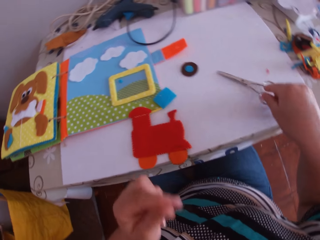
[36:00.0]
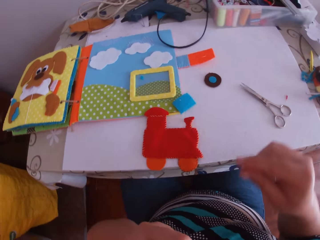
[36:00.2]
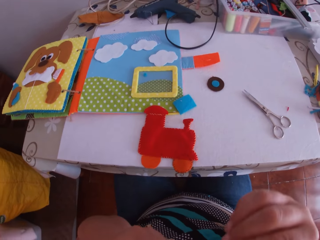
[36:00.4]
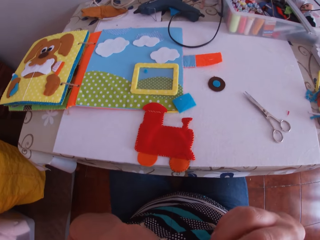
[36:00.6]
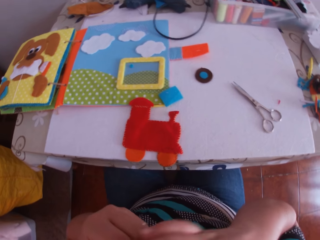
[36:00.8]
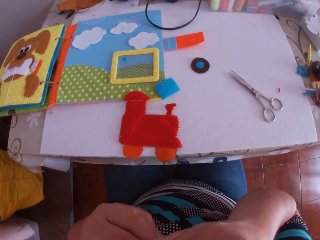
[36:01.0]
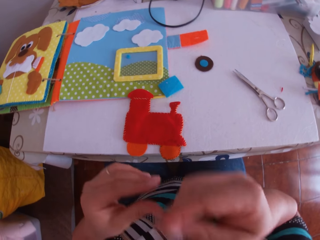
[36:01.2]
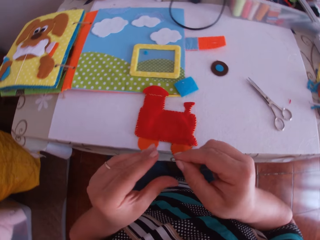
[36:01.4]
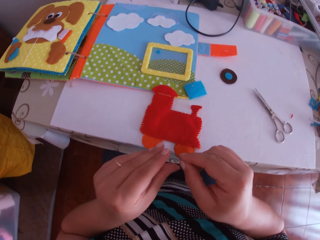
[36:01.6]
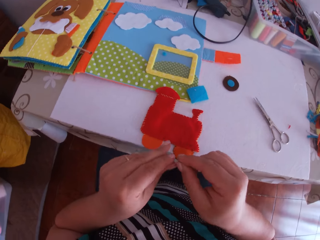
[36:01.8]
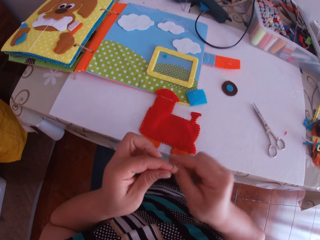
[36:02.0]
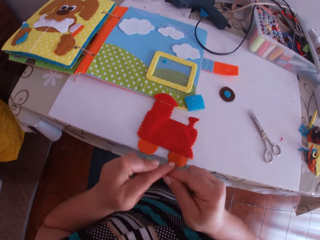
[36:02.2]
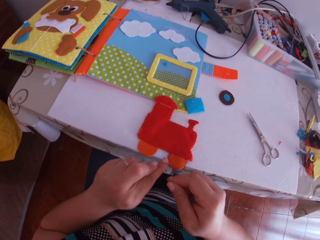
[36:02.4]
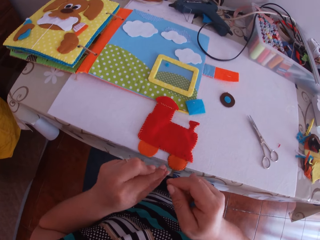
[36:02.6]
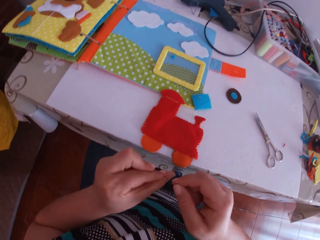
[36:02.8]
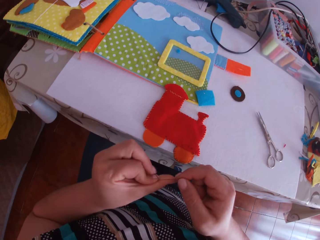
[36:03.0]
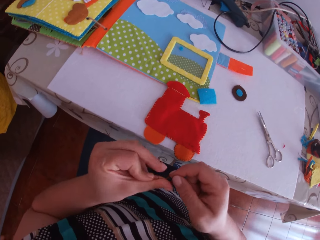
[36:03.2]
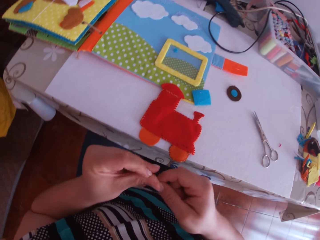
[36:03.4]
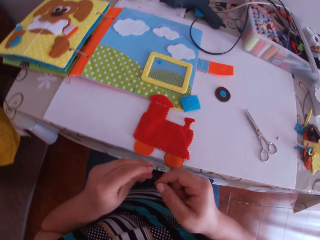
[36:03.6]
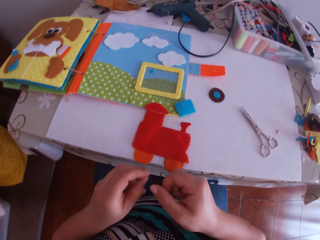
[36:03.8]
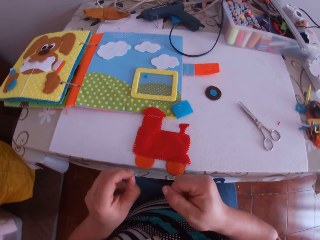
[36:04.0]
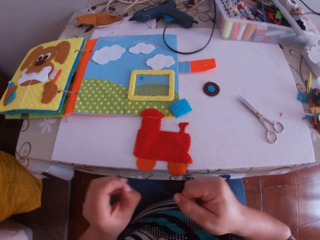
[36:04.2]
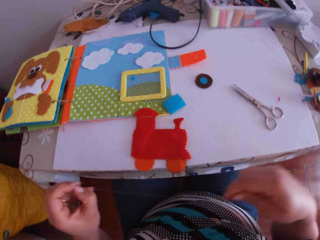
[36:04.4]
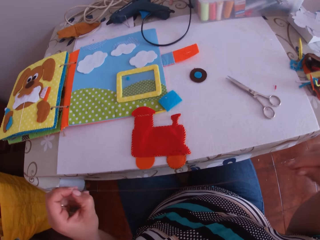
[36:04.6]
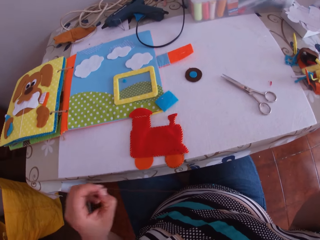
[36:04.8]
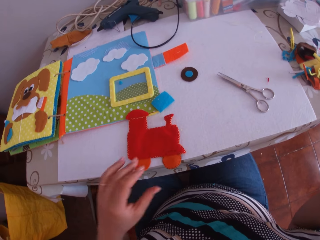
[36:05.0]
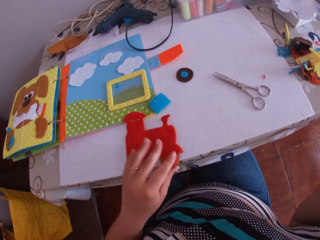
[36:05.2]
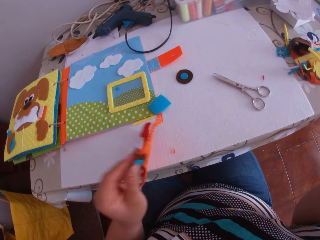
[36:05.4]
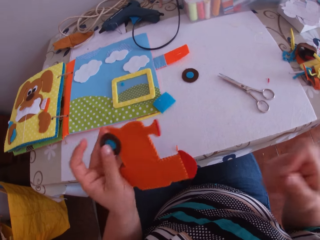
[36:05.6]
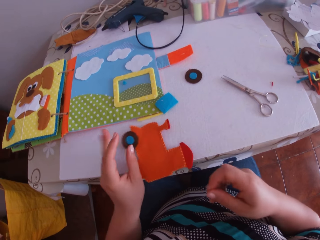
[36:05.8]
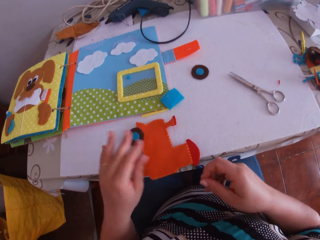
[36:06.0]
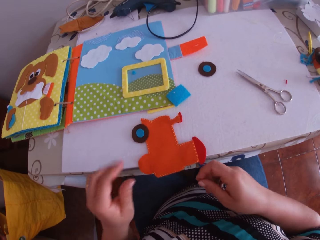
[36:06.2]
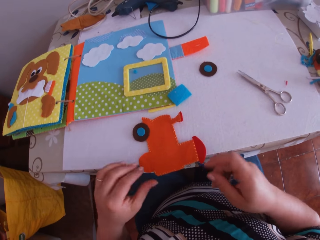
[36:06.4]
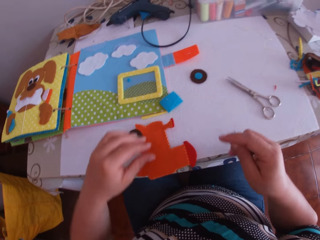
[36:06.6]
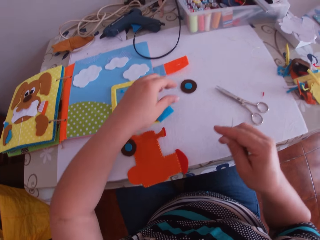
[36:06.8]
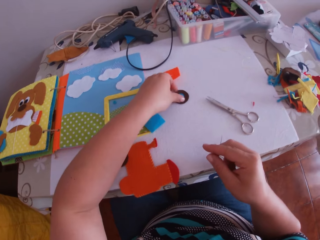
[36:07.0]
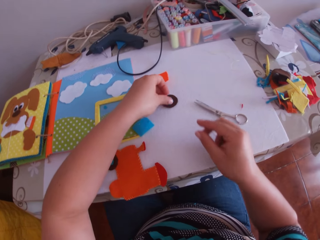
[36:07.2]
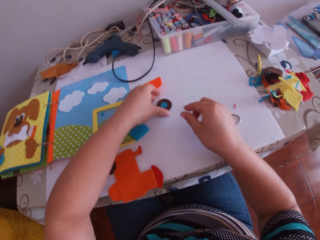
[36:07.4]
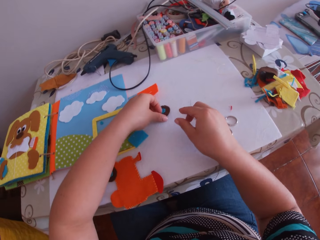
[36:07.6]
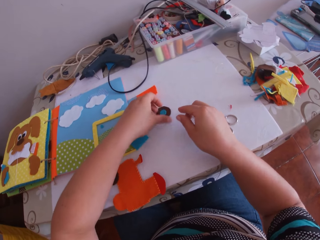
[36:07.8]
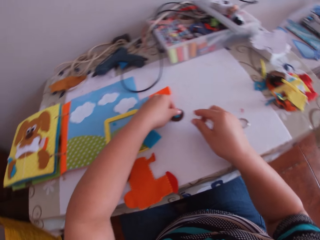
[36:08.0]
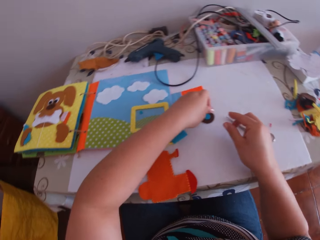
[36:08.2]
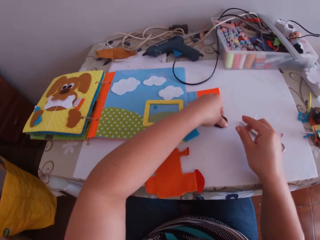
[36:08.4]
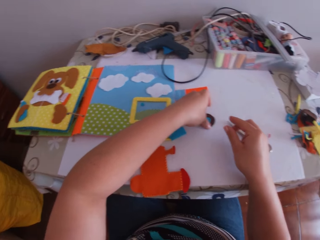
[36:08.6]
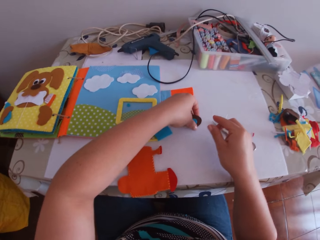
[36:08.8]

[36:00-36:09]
The camera wearer drops the scissors on the table with her right hand. She swings a hand. She puts the thread in her mouth with both hands. She touches something. She swings a hand. She knots the thread with both hands. She swings a hand. She turns the paper train on the table with her left hand. She swings a hand. She swings a hand. She picks up a wheel of the paper train on the table with her left hand.

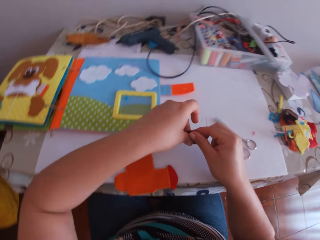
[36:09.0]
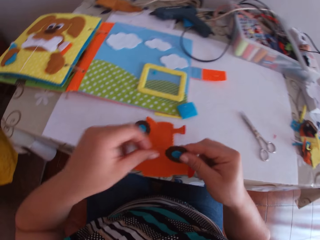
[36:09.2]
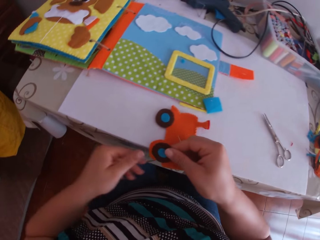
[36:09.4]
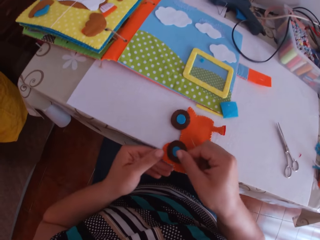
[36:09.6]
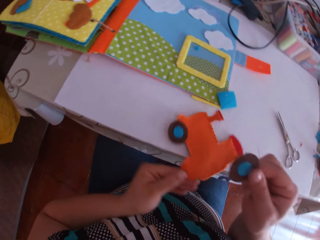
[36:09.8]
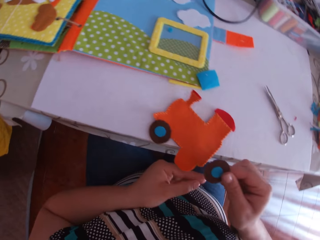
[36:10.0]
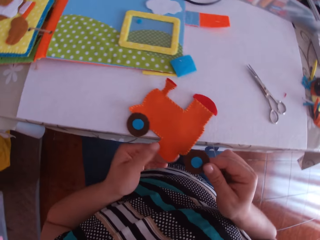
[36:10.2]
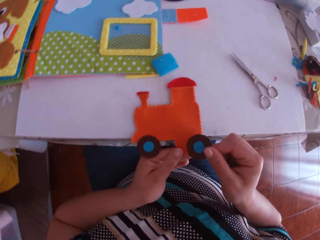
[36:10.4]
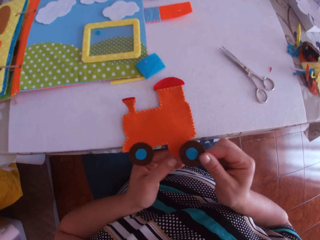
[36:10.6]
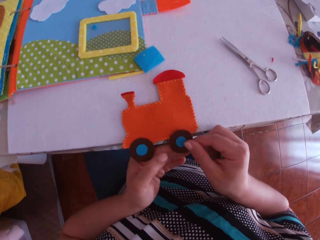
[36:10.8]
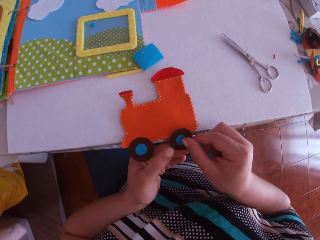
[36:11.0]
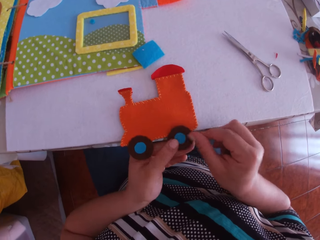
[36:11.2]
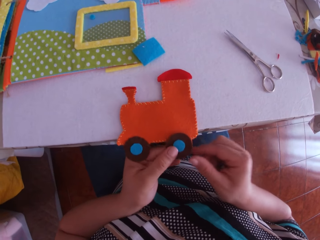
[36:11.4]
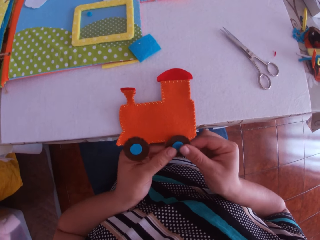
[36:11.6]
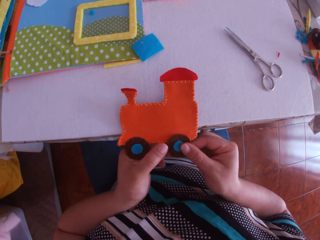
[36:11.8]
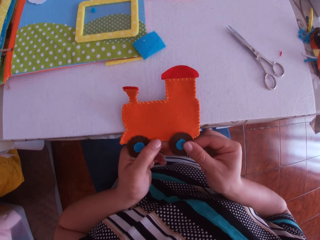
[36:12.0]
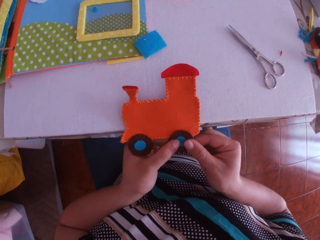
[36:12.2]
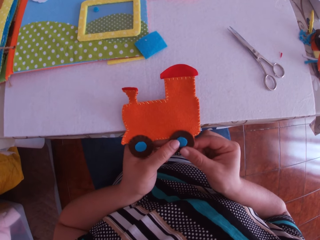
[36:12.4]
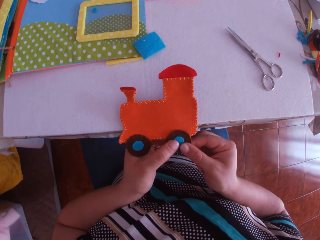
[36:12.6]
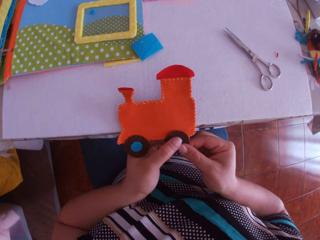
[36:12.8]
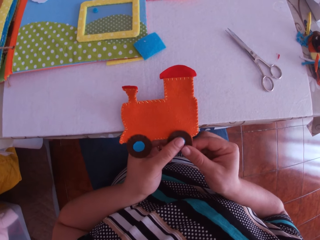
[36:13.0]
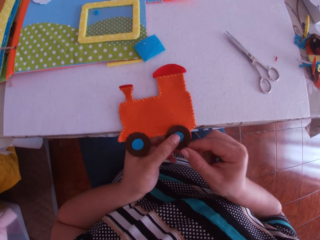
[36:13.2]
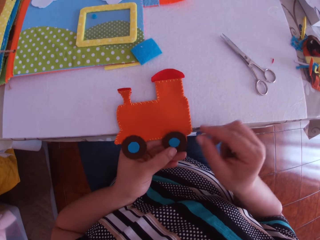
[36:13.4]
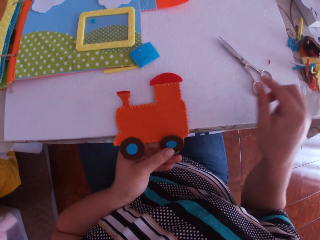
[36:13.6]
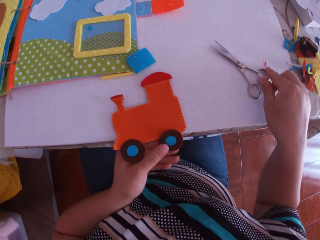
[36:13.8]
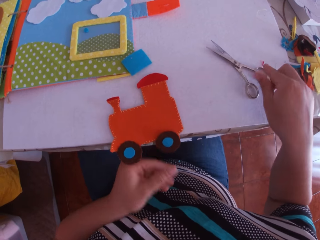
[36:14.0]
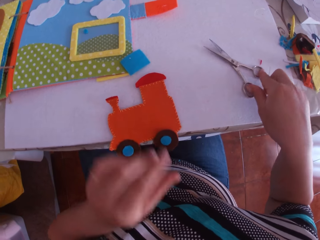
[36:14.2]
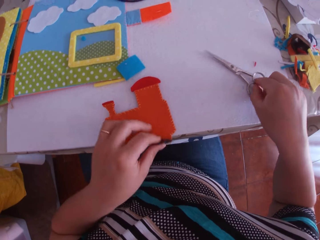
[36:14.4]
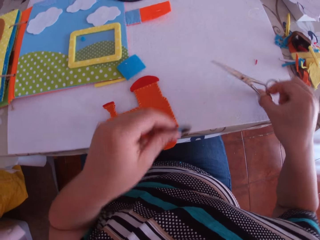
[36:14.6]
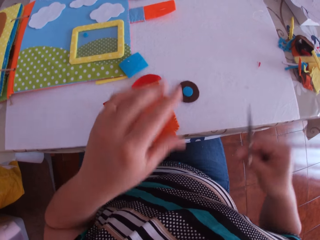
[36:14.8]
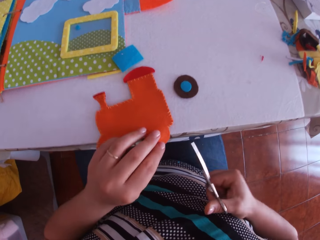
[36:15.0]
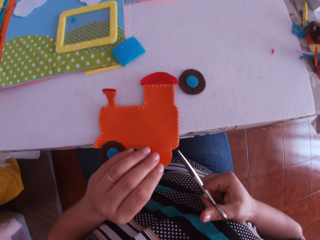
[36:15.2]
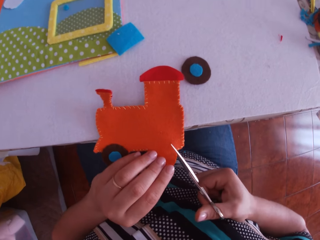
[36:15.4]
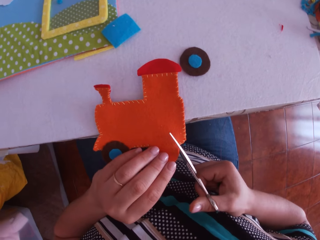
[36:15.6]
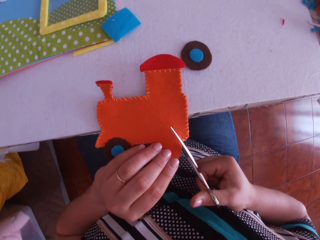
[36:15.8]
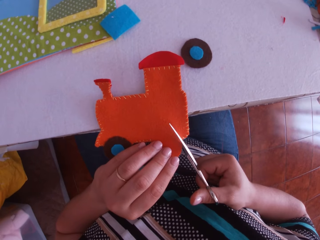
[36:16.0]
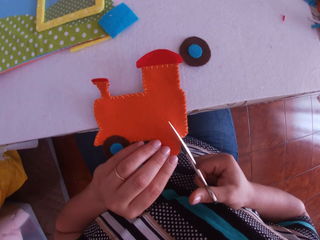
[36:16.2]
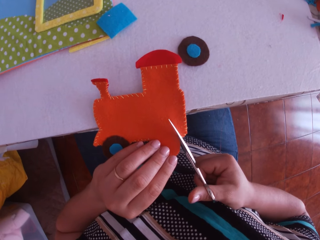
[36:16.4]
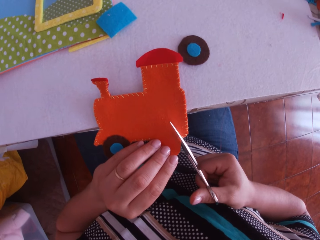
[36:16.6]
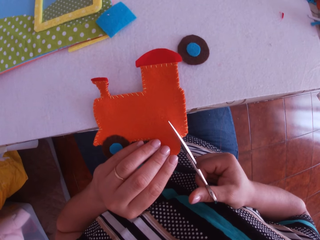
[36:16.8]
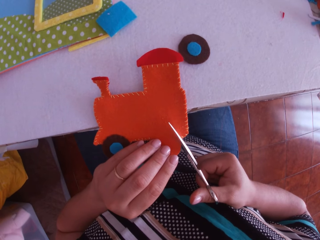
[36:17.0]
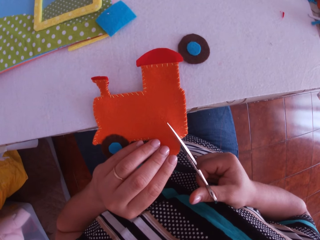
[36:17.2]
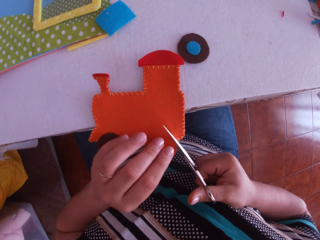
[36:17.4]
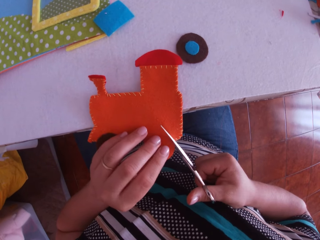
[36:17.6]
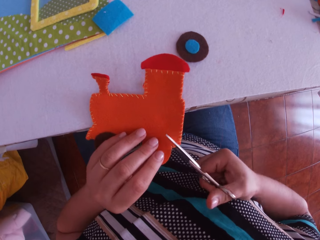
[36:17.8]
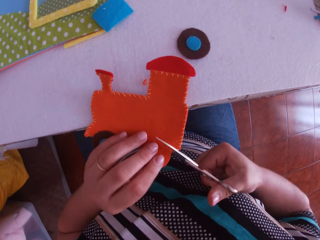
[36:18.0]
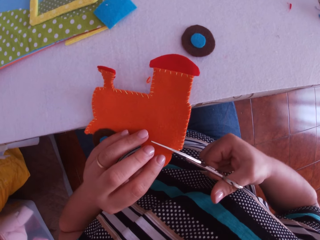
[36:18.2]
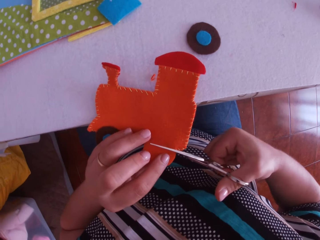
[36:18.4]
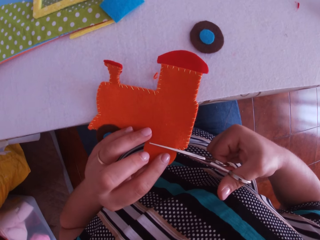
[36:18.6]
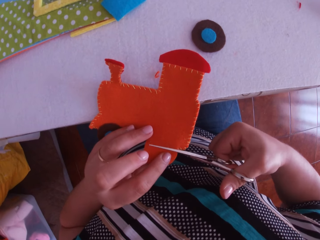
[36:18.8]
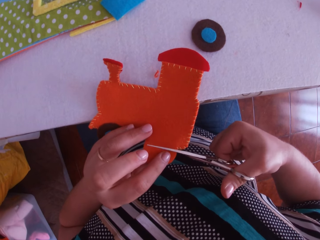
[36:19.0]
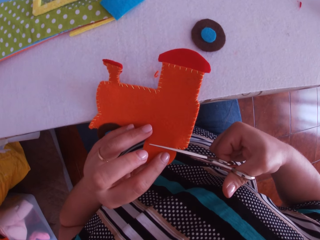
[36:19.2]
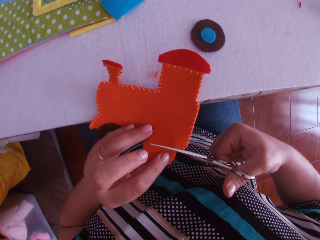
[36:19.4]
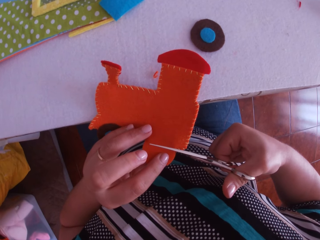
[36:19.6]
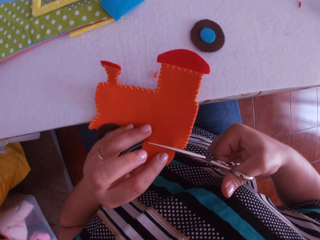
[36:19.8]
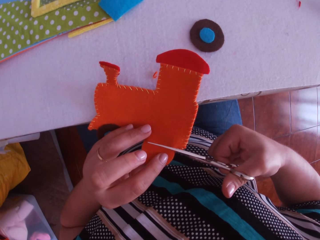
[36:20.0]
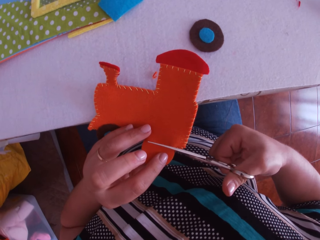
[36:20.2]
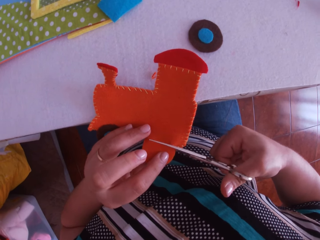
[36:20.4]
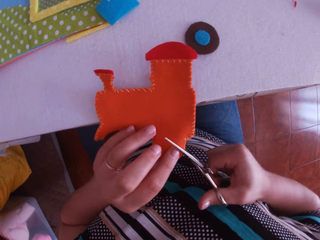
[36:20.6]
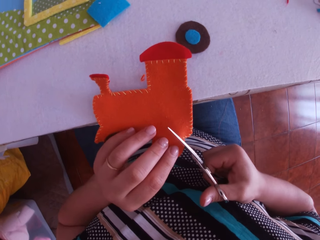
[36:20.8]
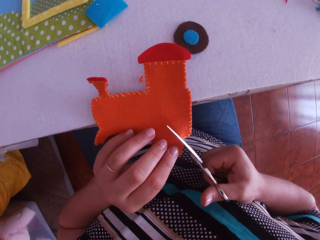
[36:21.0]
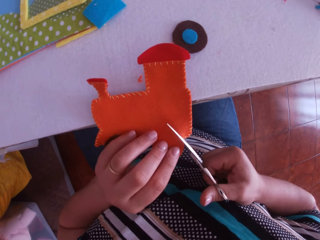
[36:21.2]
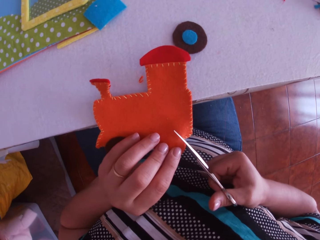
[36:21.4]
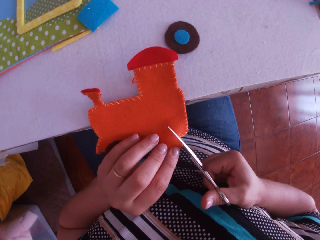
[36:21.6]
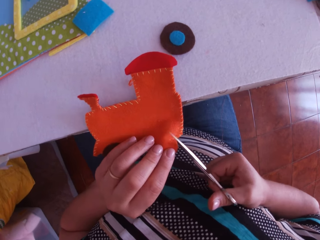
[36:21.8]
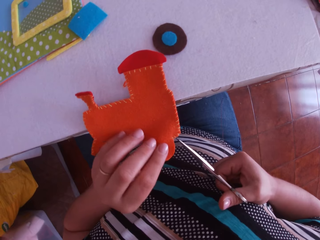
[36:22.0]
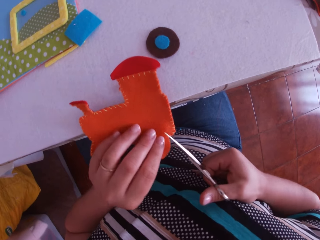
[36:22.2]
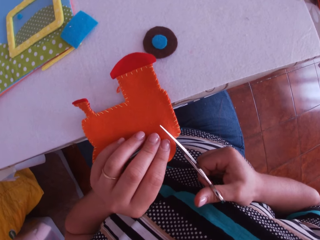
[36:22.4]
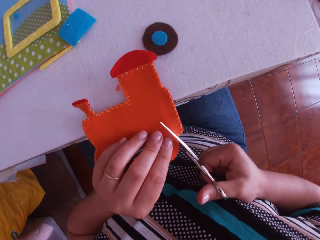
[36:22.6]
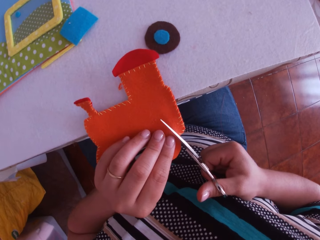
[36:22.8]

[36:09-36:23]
The camera wearer transfers the wheel from their left hand to their right hand. They place the wheel on the paper train or felt train craft with their right hand. They hold the felt train craft with the left hand and adjust the paper train with their left hand. They hold the felt train craft with the left hand. They touch the tire of the felt train craft. They swing a hand. They drop the felt train craft on the desk. They pick up the scissors on the table with their right hand. They pick up the tire of the felt train craft. They throw the wheel on the table with their left hand. They hold the crafted fabric or craft toy on the table with their left hand. They cut the crafted fabric with the scissors in their right hand. They move the craft toy on the table.
